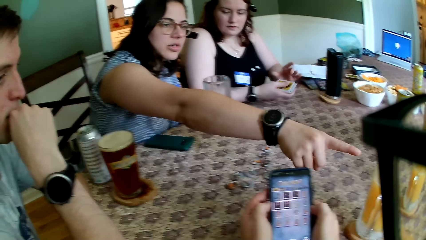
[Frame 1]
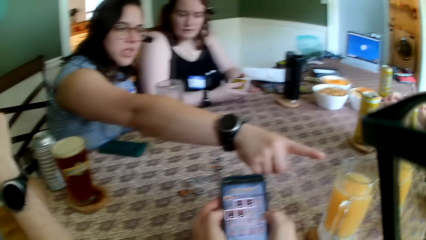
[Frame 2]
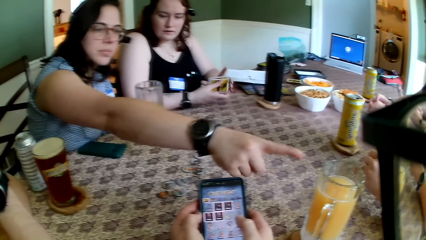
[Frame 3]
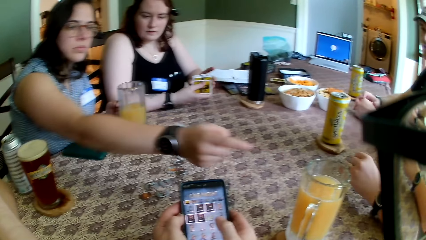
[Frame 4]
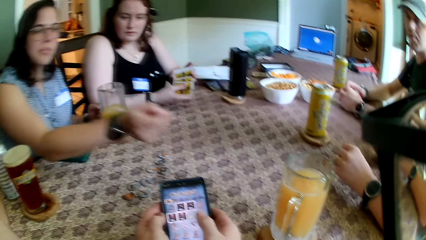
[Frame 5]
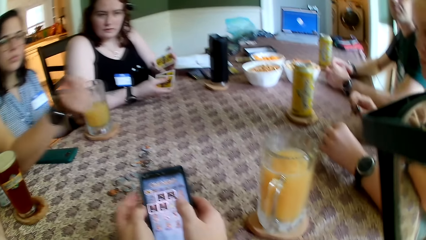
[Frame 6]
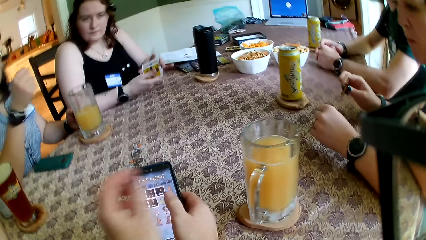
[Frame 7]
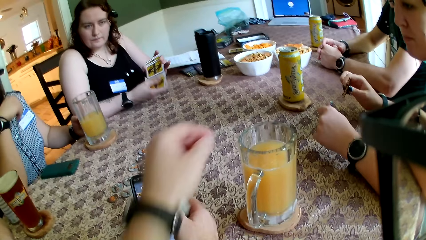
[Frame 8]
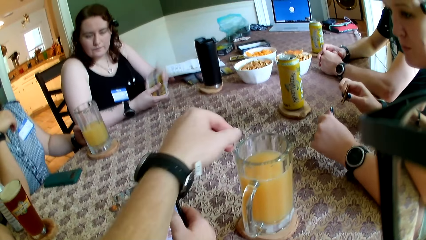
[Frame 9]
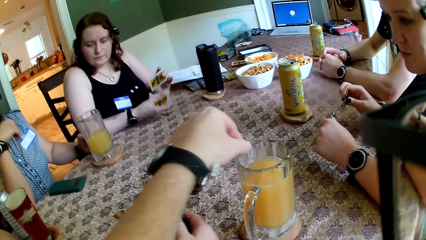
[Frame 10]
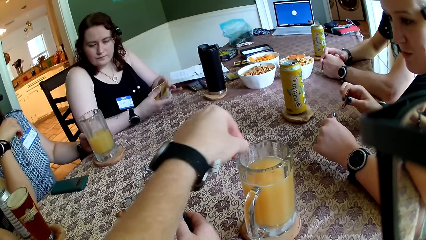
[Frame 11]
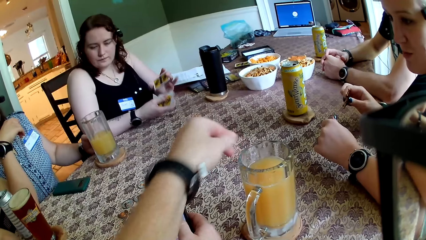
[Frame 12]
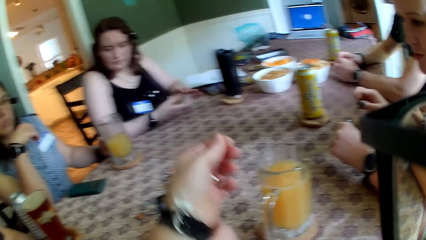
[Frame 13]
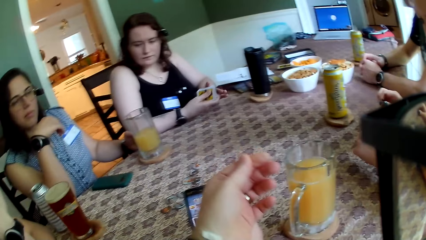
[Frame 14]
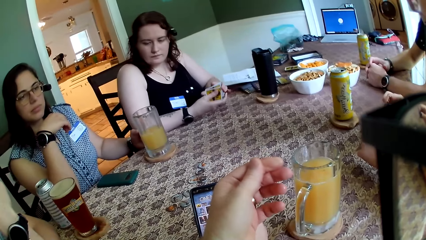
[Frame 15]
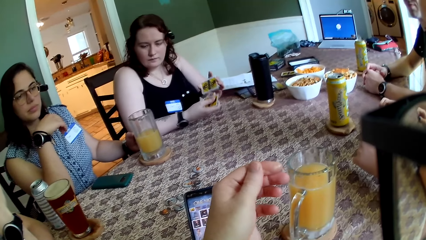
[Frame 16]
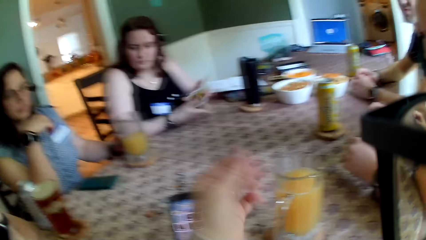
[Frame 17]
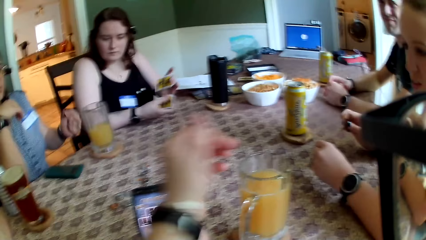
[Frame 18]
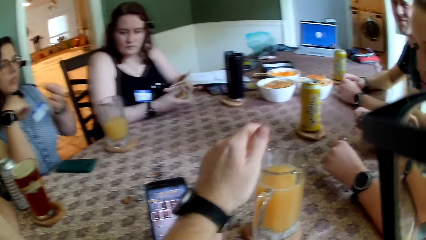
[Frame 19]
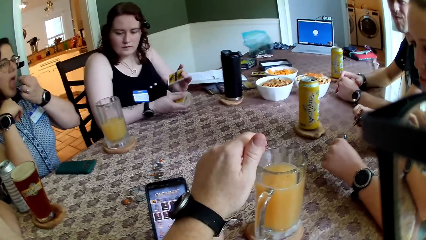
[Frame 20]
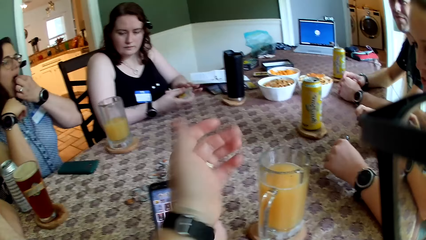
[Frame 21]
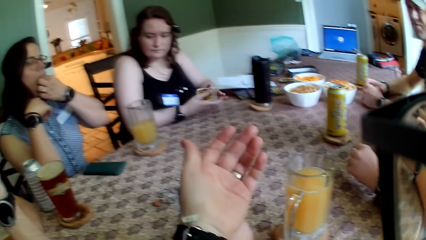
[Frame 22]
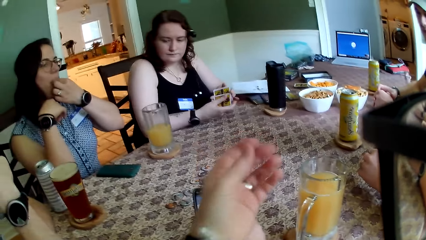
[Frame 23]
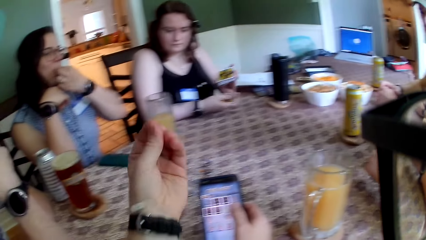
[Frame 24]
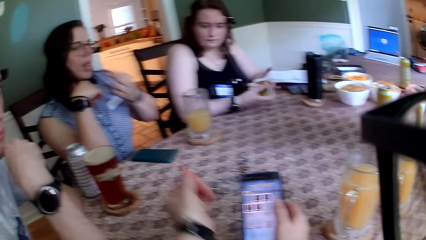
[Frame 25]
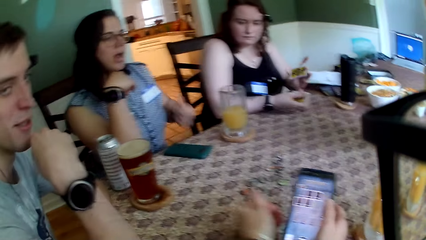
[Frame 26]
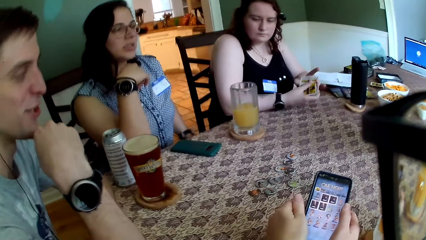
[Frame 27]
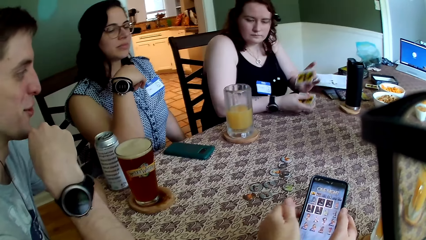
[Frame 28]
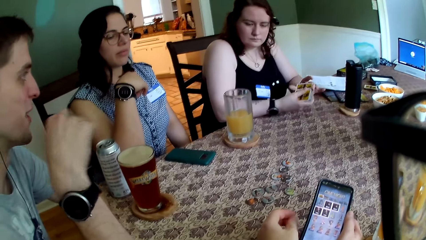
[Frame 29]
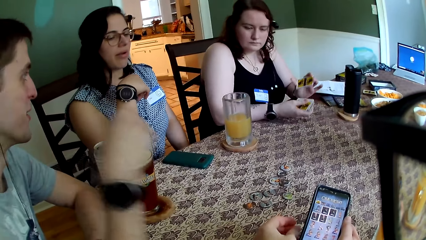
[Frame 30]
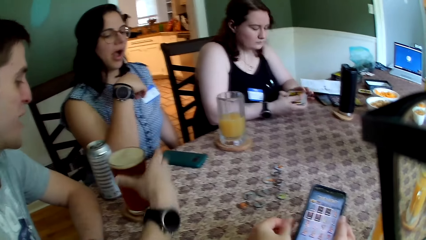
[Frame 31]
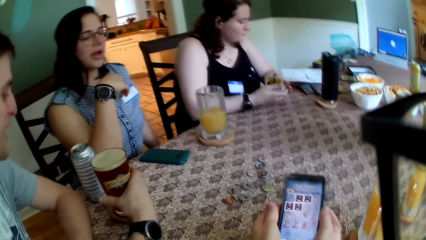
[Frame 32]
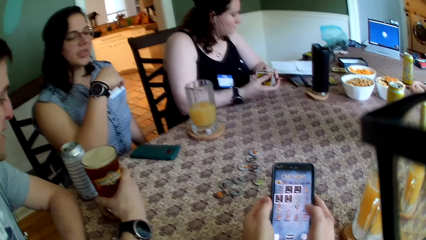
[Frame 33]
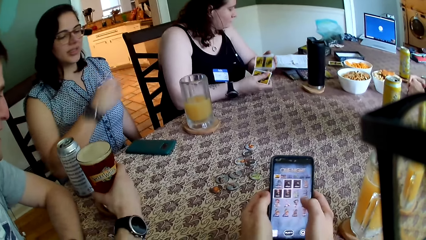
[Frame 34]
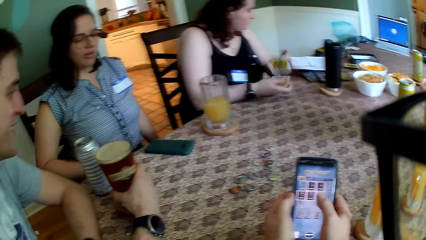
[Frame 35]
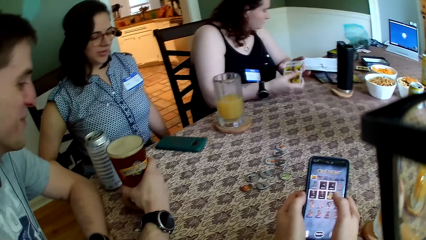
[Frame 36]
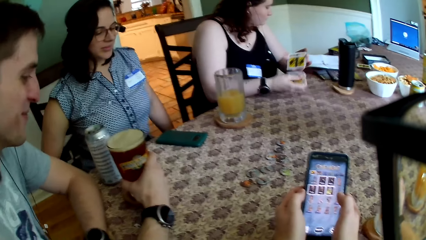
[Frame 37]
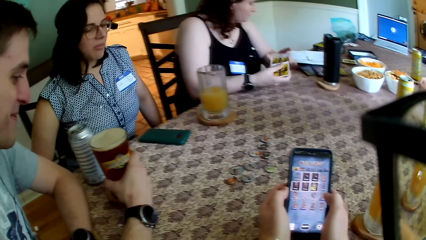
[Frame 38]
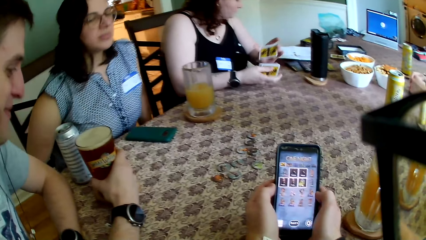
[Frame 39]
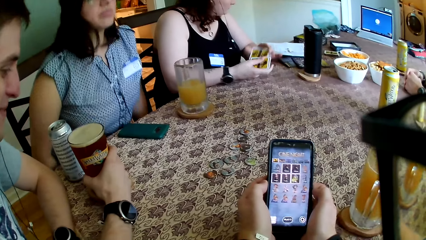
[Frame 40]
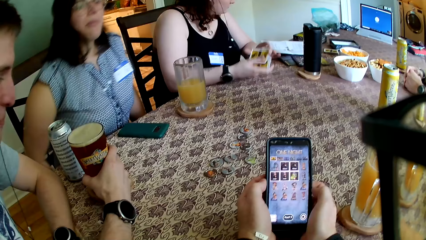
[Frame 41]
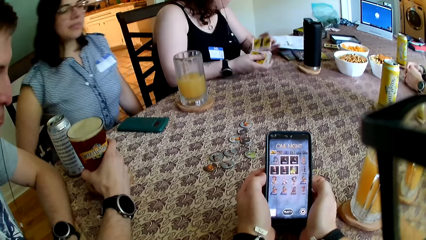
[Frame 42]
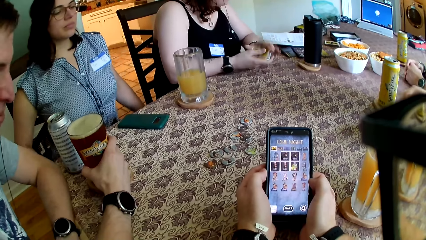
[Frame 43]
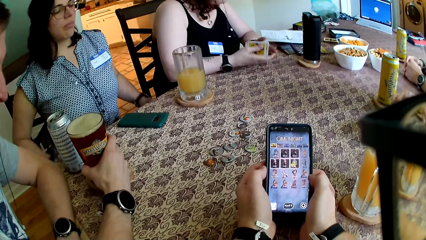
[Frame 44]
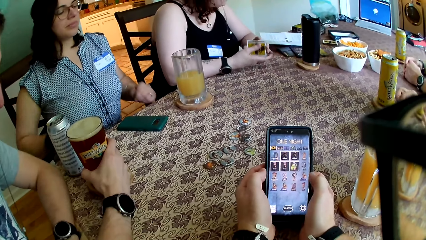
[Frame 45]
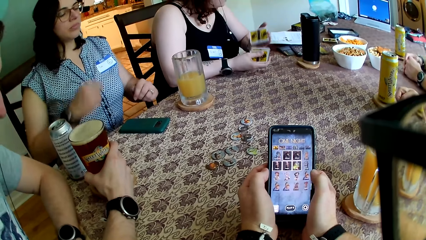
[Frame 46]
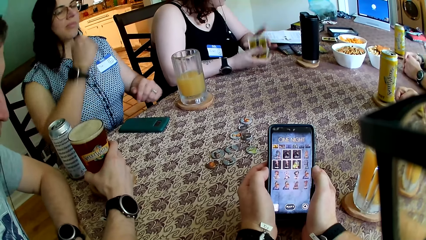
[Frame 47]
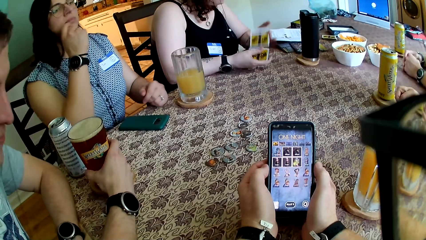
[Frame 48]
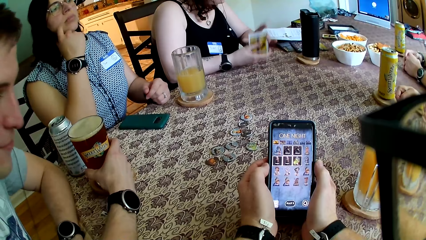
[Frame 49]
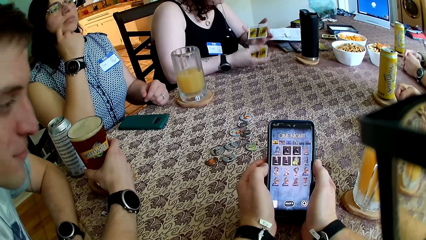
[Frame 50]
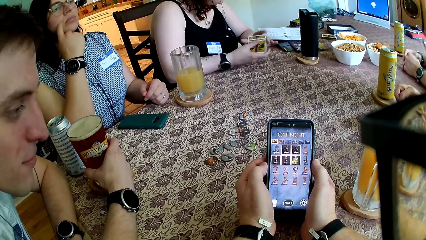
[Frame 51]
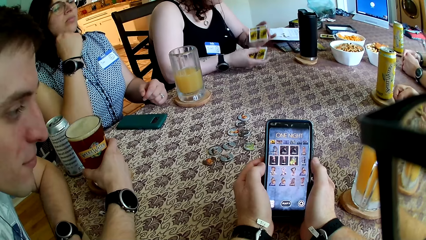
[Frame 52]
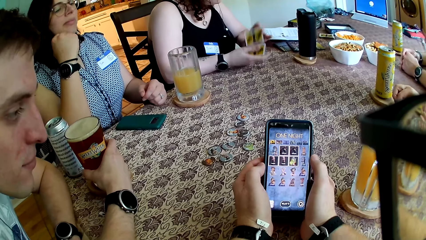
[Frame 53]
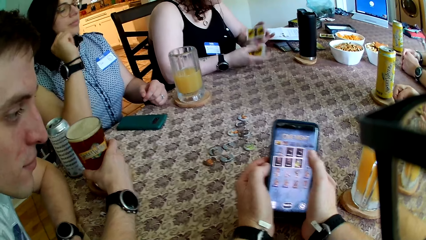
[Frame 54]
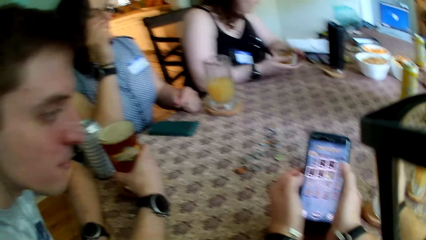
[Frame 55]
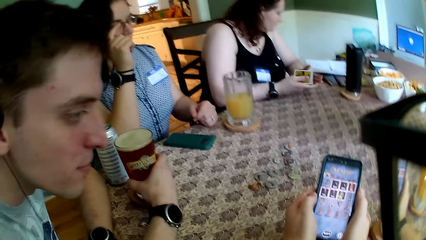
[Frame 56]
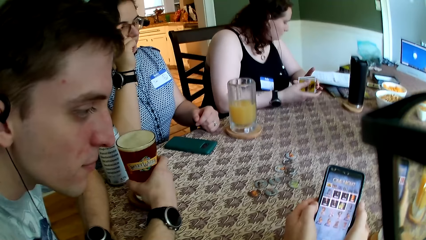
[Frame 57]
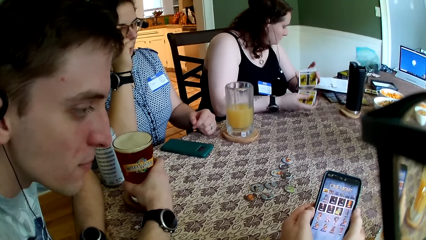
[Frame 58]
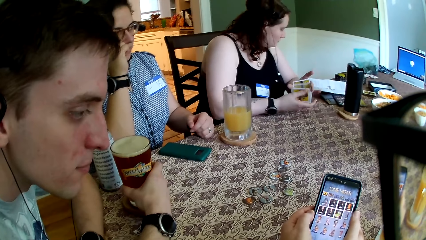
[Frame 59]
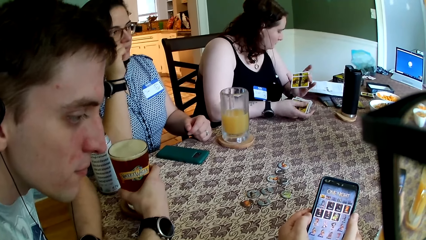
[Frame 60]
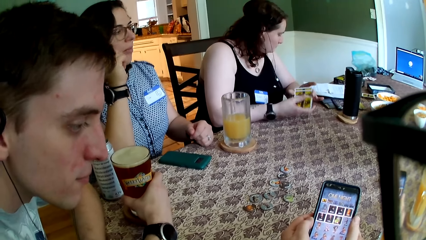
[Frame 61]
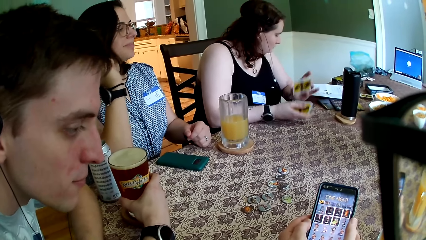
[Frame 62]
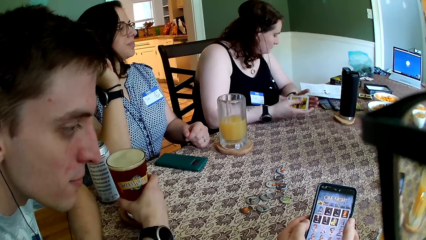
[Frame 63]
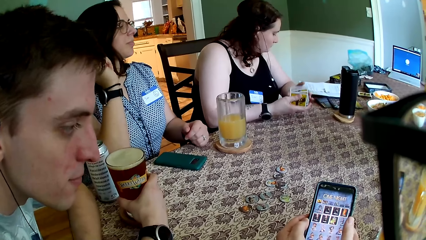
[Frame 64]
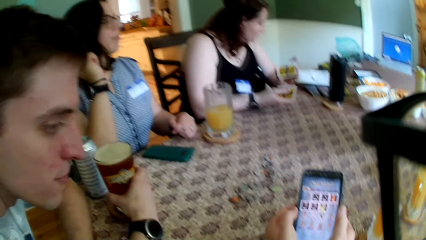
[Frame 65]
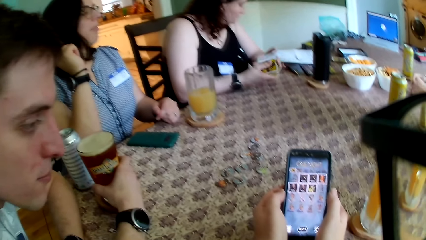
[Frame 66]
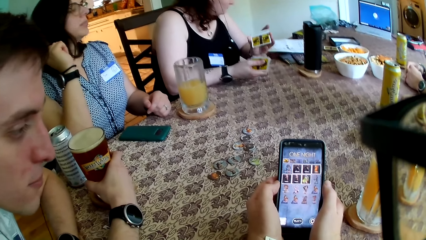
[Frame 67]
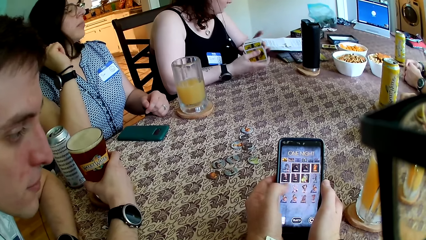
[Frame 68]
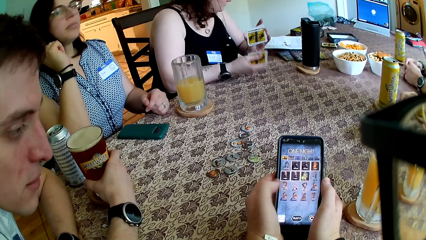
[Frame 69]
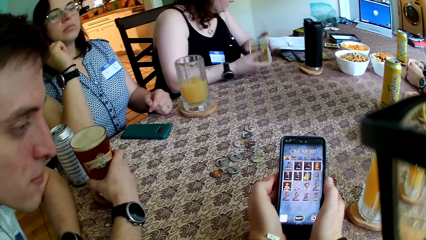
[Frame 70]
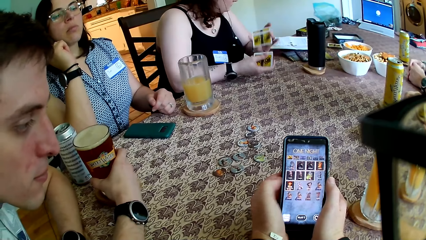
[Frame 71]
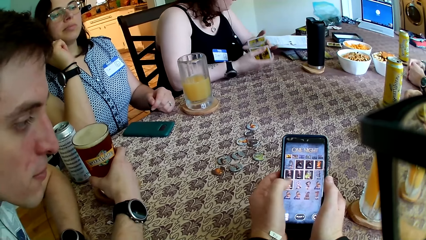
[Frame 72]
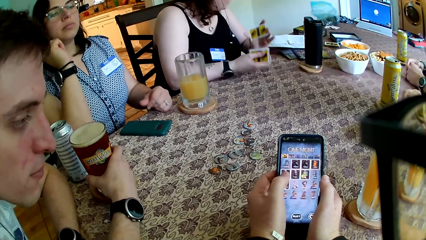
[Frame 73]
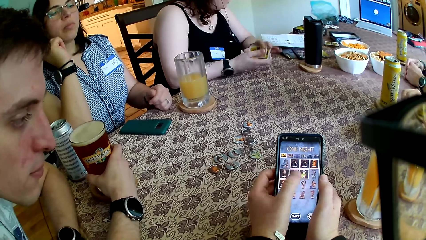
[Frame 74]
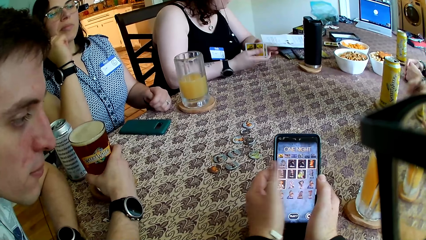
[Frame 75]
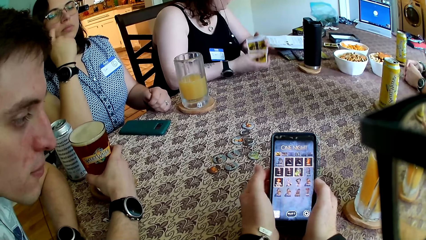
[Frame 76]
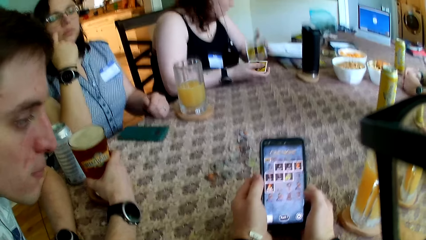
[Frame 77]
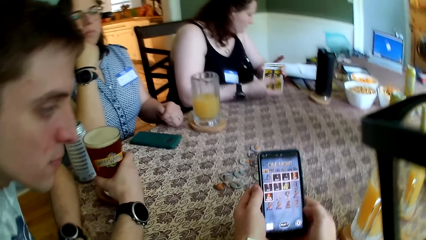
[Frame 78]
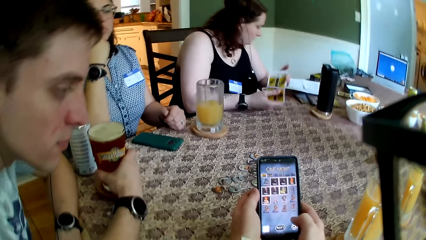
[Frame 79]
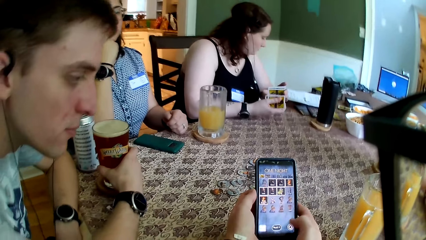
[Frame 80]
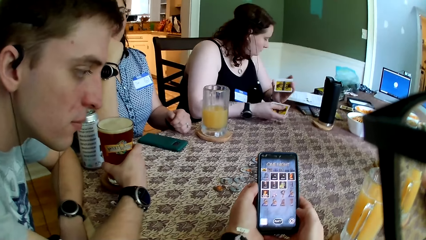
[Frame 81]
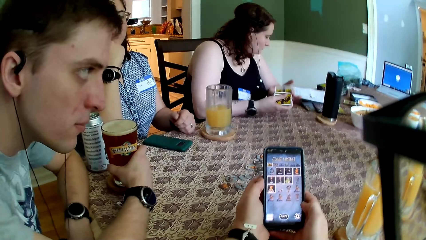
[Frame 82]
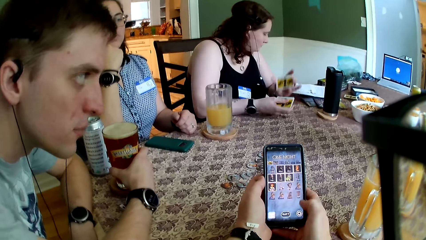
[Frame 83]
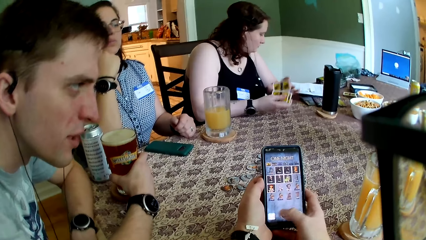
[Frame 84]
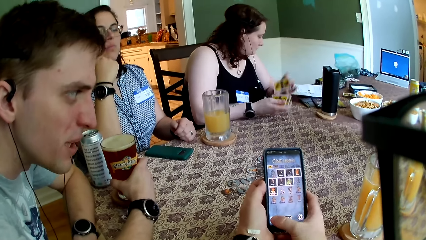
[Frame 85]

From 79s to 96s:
The woman points to the cup of juice with her right hand. The camera wearer touches the cup of juice with his left hand. The woman puts her hand in her mouth. The camera wearer uses the phone. The man holds a cup of beer with his right hand. The woman shifts the chair with both hands. The camera wearer uses the phone.
